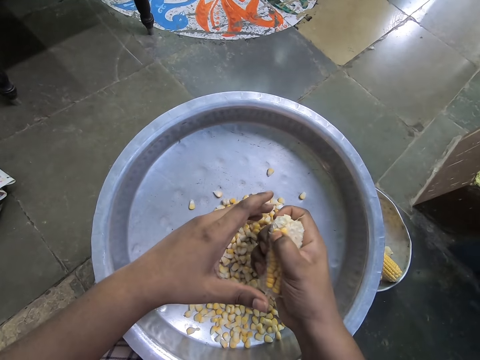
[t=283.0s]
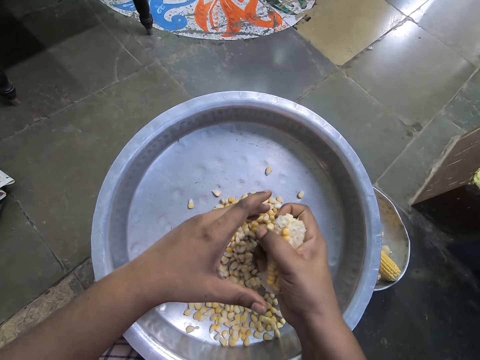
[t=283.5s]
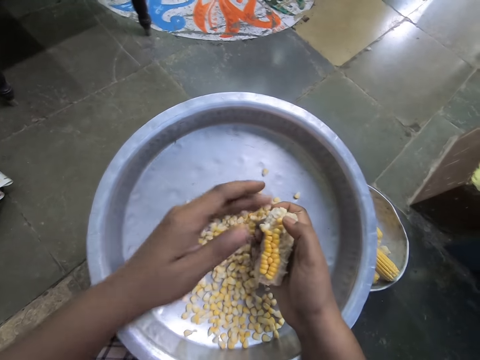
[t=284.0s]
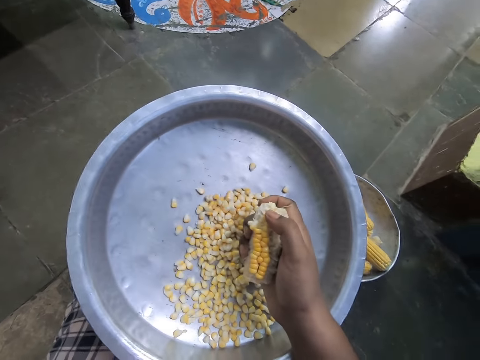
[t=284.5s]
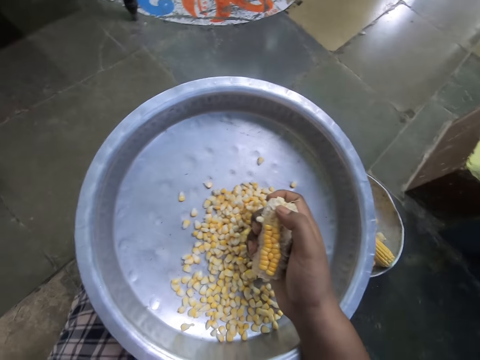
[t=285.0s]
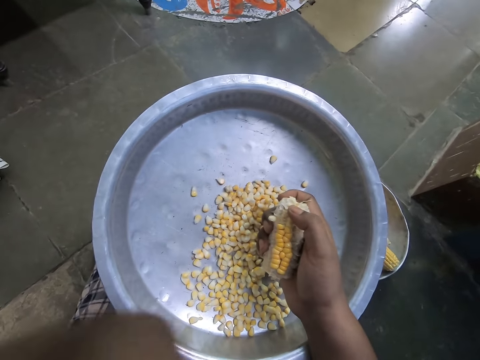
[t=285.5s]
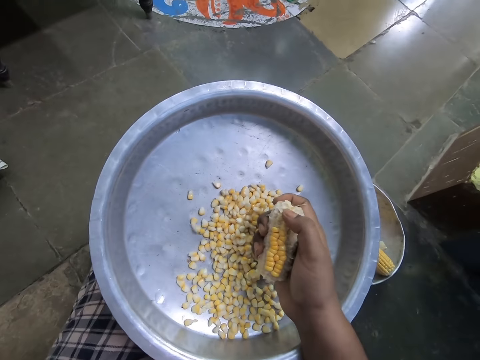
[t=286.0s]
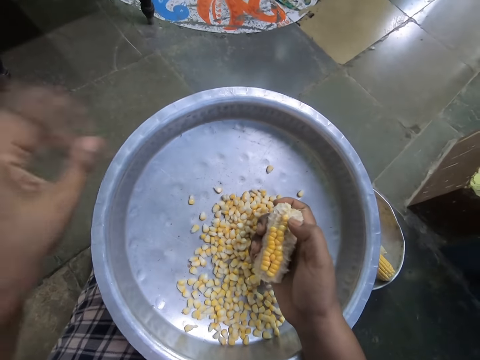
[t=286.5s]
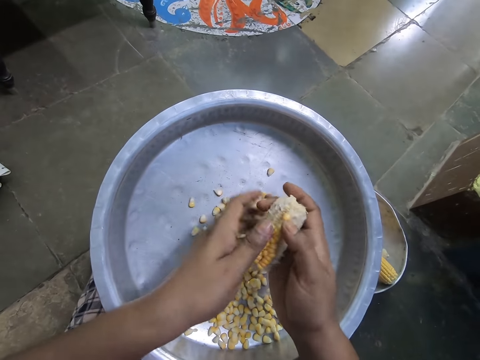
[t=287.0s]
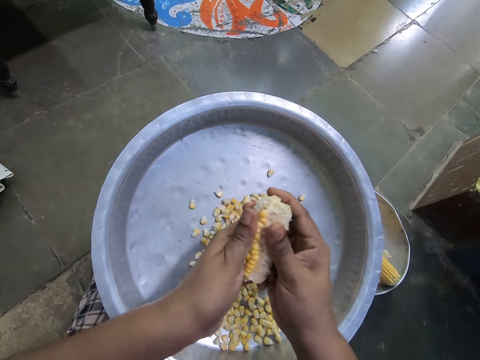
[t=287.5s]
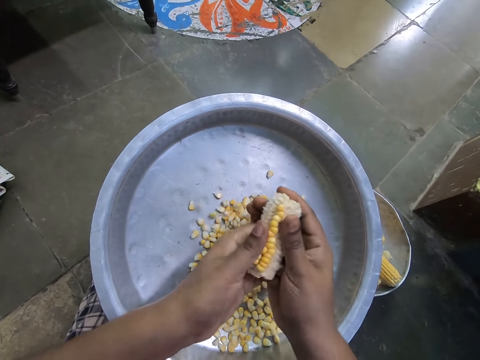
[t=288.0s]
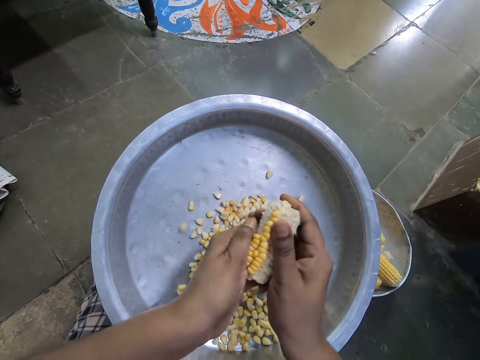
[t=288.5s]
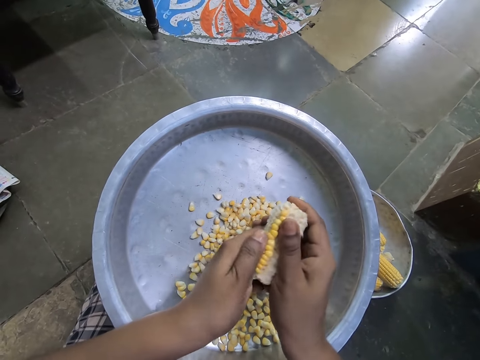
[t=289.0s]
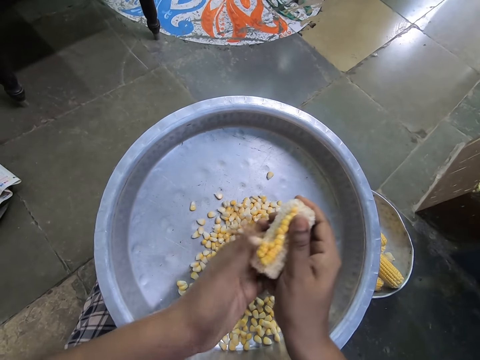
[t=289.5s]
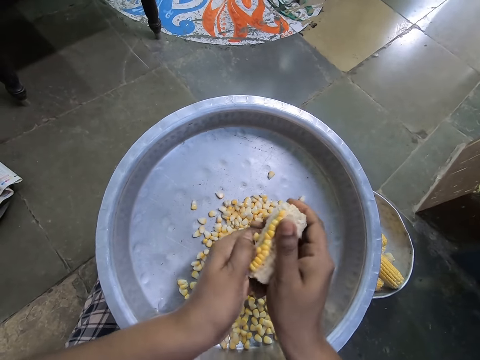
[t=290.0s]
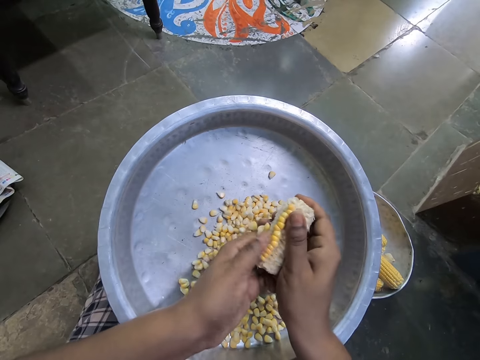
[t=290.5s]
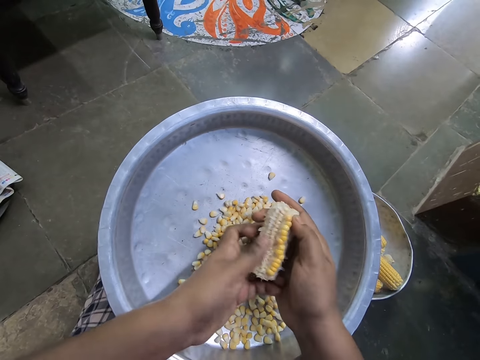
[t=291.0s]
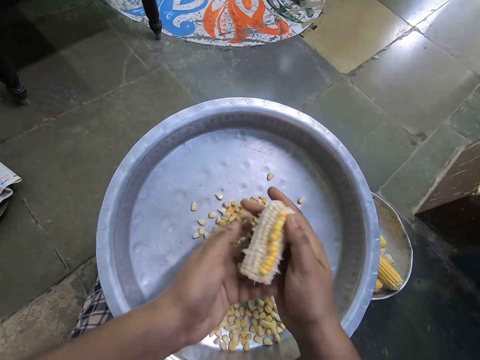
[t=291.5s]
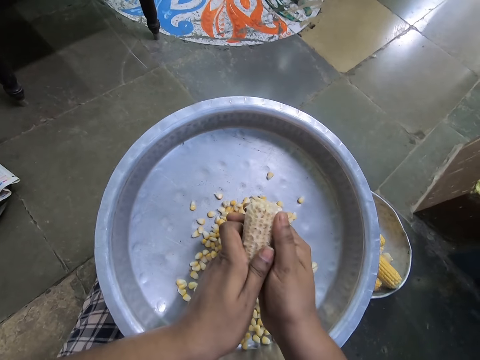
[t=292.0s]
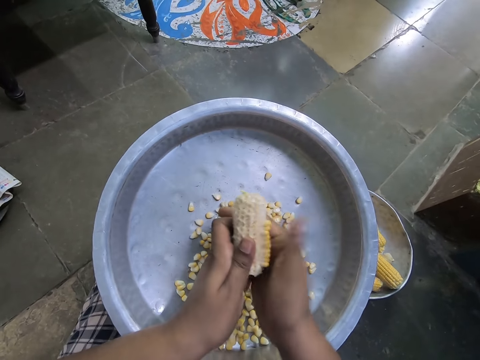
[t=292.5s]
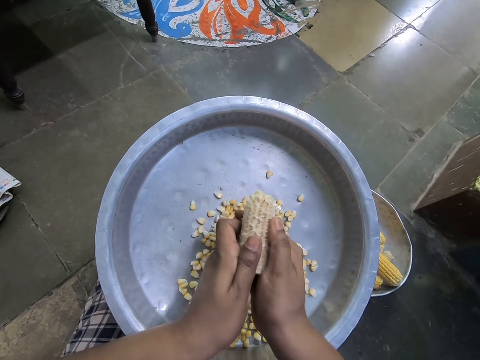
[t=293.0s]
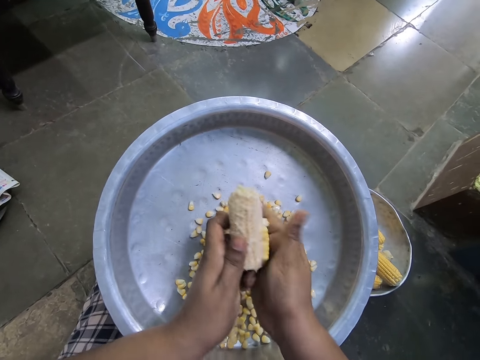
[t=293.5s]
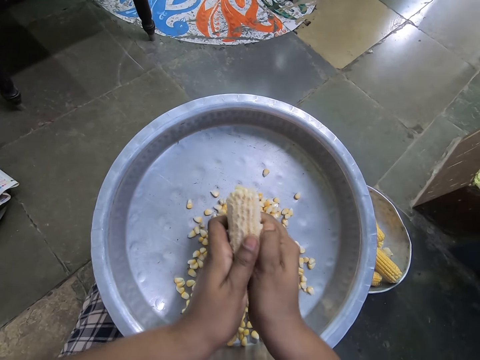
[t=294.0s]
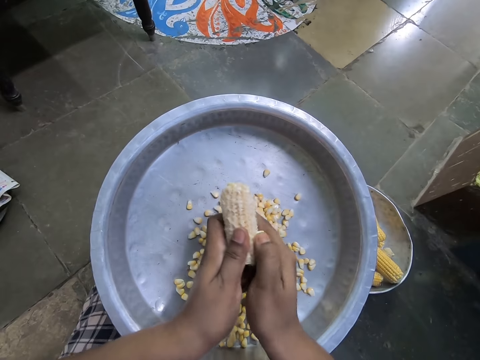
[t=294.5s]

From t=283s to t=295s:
The camera wearer moves her left hand. She adjusts a camera on her face with her left hand. She holds the corn cob with her left hand. She peels corn kernels into the tray with her left hand, with her fingers. She peels the corn kernels into the tray with her right hand.

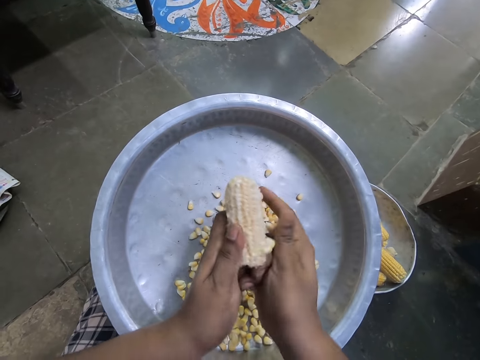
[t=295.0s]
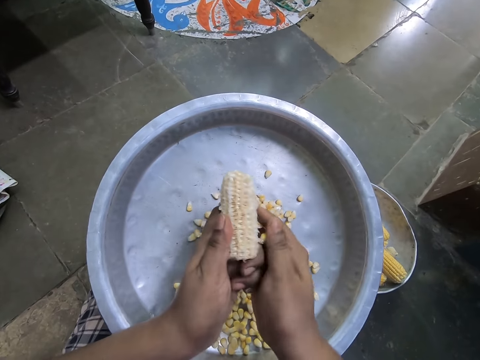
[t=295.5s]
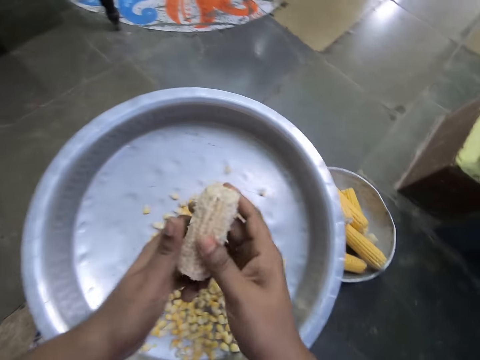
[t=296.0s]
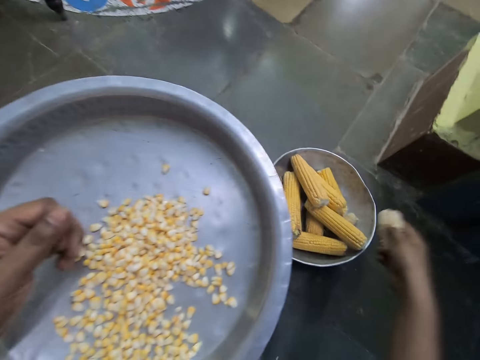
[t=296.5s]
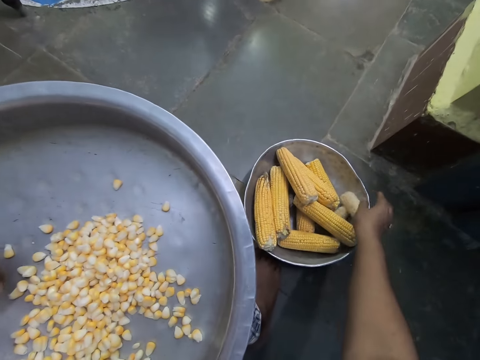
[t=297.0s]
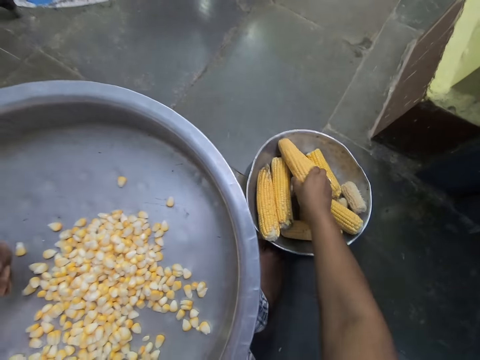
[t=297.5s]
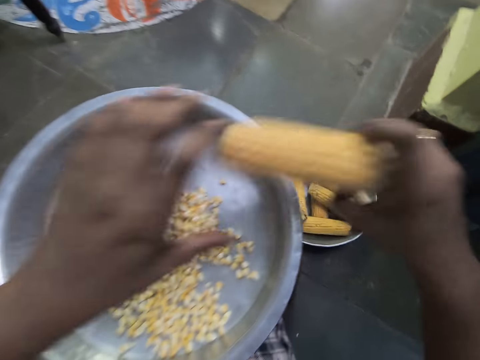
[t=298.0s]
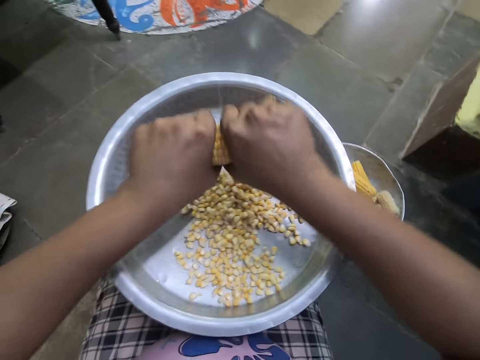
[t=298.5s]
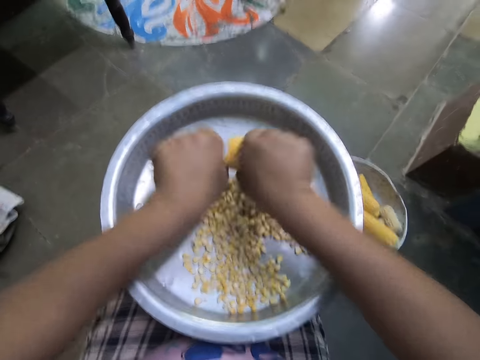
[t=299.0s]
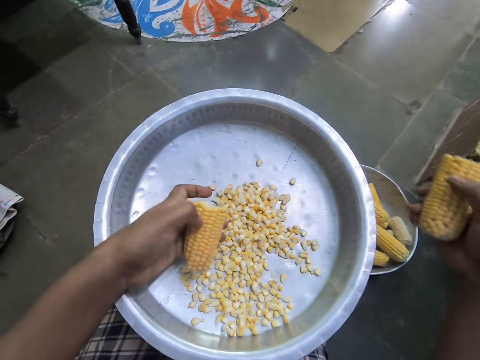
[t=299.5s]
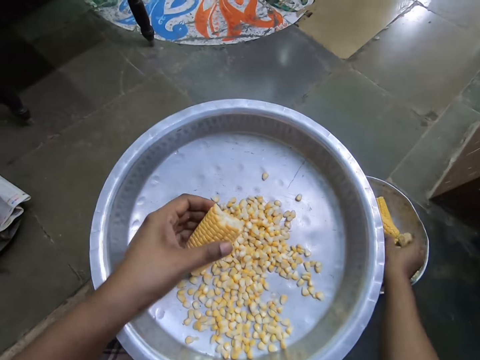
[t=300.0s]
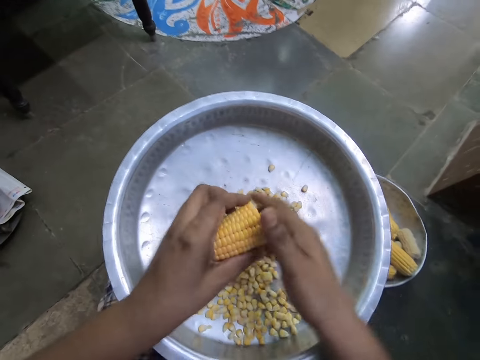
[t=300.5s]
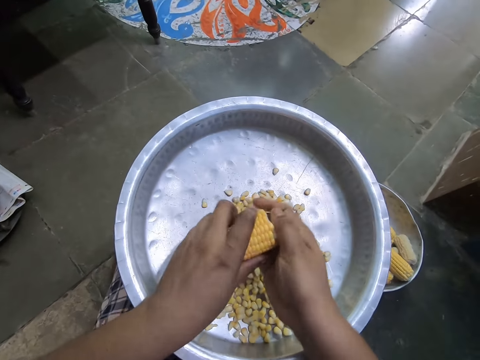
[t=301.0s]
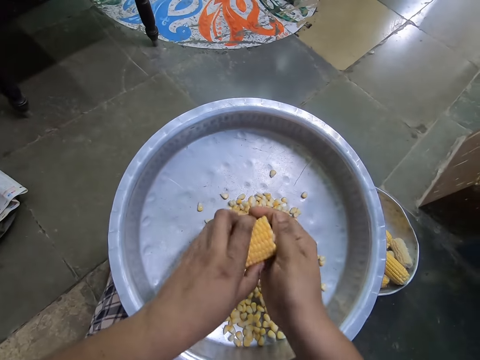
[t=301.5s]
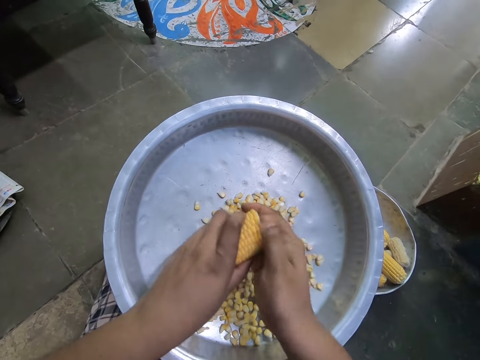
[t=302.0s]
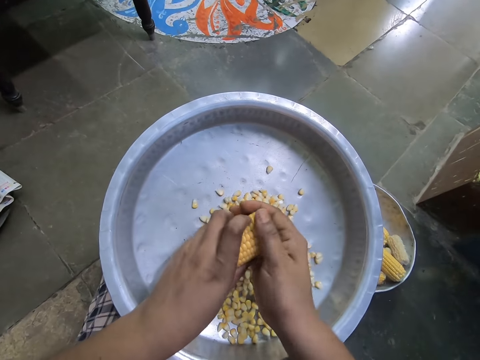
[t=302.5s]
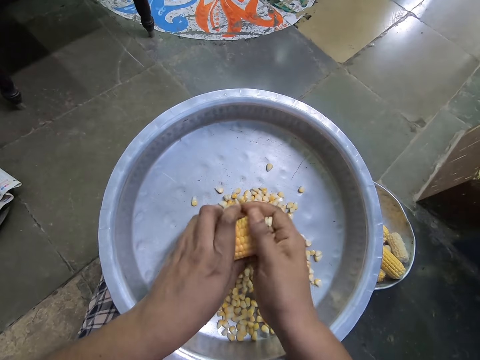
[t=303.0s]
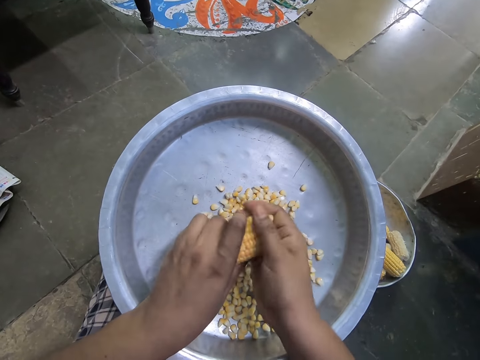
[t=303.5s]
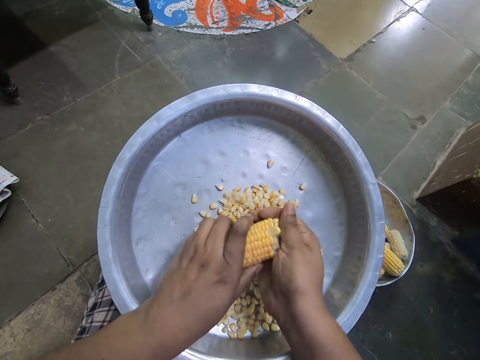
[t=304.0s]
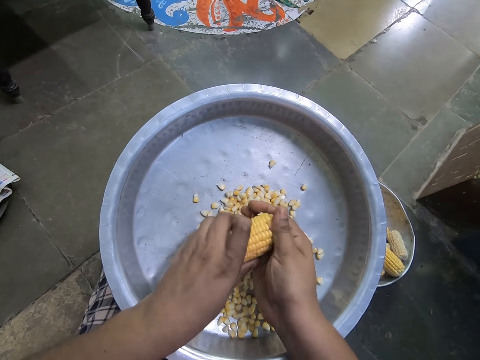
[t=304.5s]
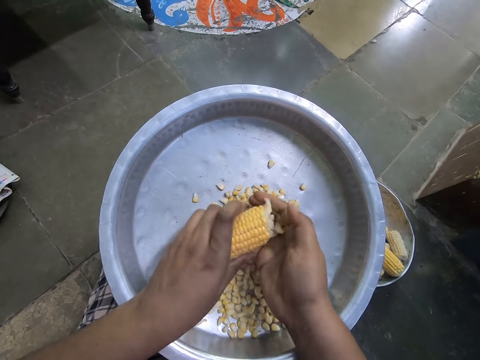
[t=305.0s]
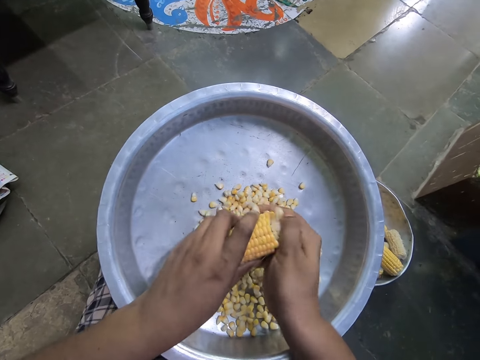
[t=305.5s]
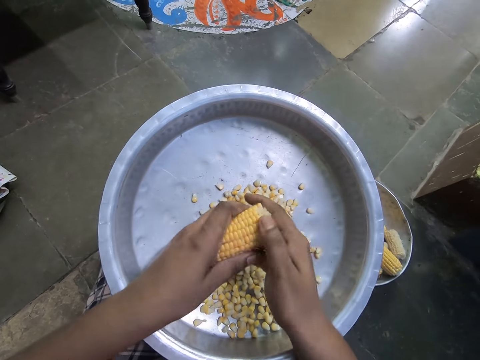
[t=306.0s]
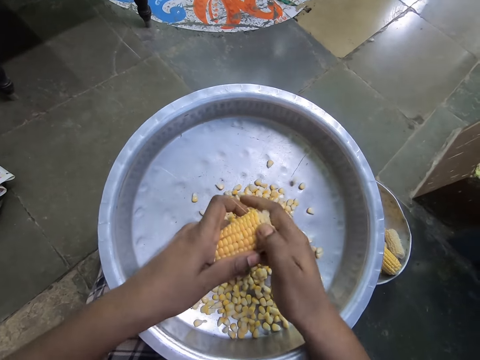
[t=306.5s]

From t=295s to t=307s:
The camera wearer puts the corn cob into a bowl on the floor with her right hand. She picks up a corn cob from the bowl with her right hand. She breaks the corn cob into two with her hands. She puts half of the corn cob in the bowl with her right hand. She peels corn kernels into the tray with her right hand, with her fingers.

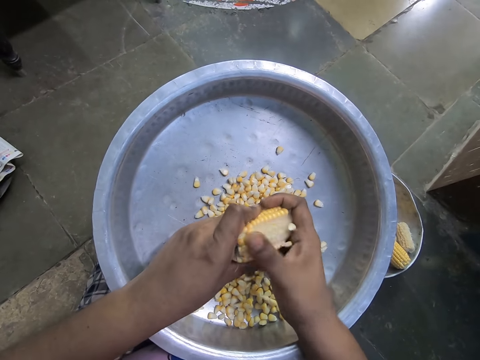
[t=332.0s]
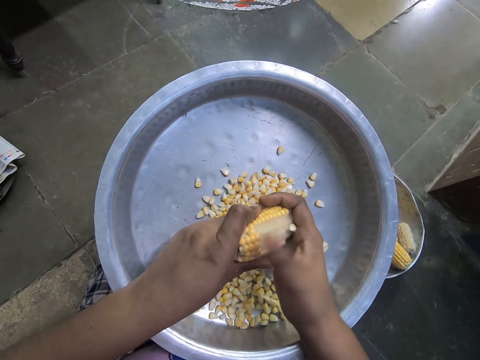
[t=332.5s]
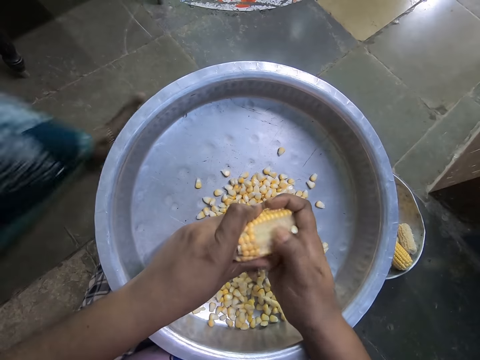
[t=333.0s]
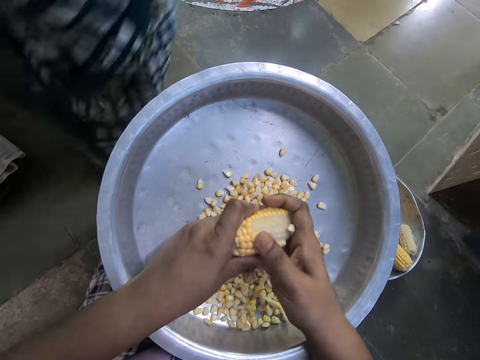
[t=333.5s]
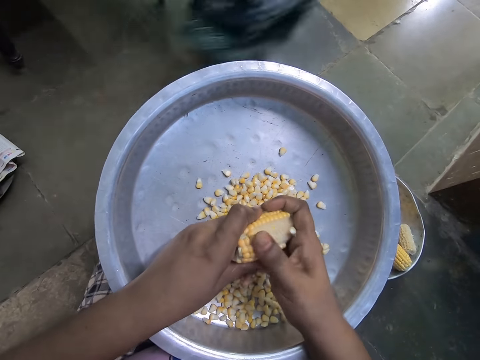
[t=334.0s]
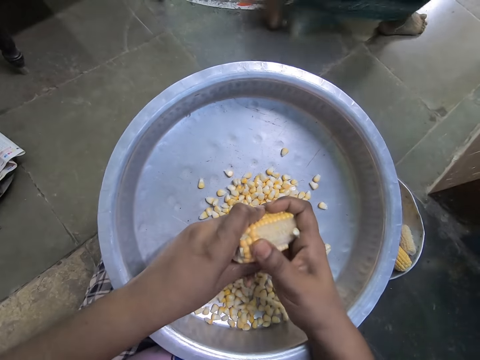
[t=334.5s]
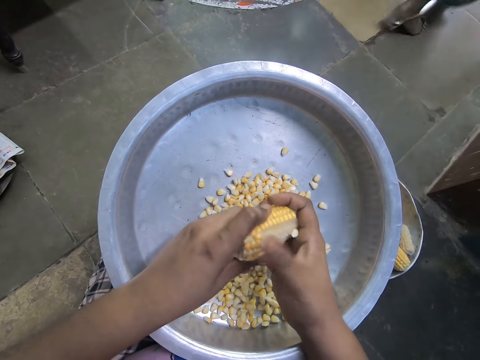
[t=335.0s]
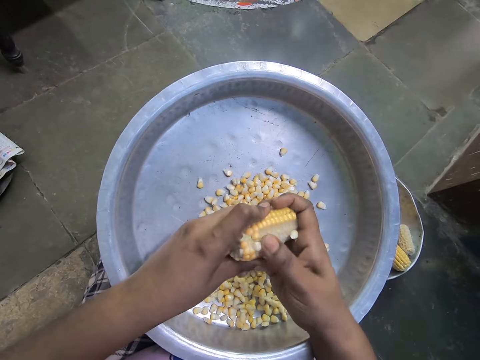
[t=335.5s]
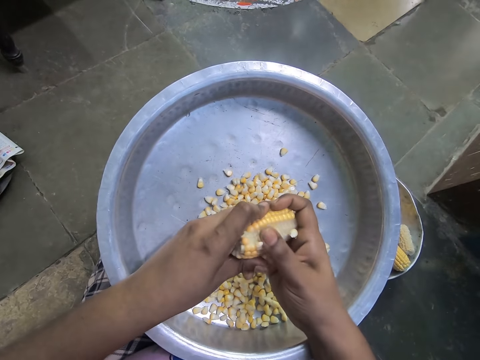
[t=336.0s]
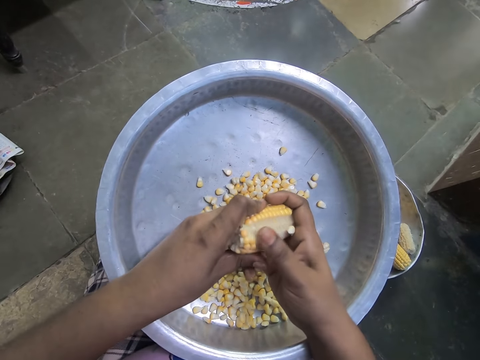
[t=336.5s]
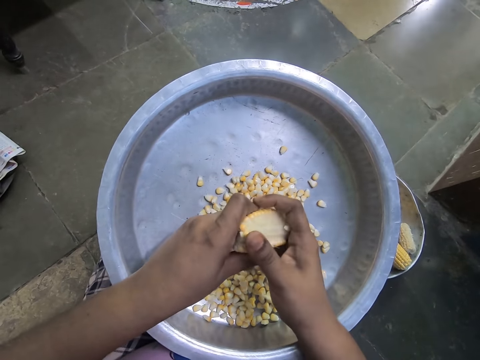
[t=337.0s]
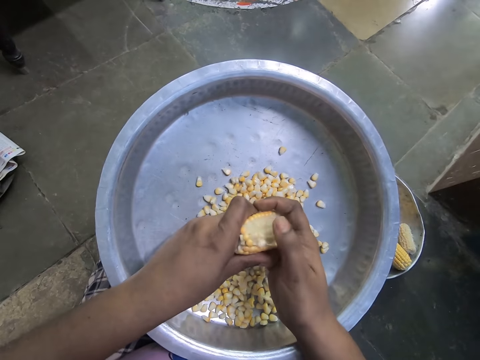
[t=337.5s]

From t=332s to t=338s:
A woman walks past the camera wearer. She walks past the camera wearer again.
